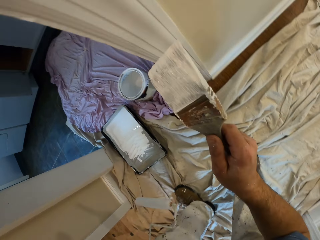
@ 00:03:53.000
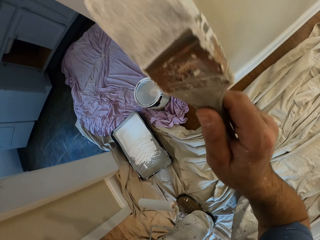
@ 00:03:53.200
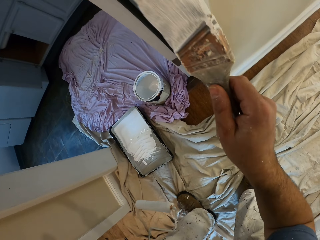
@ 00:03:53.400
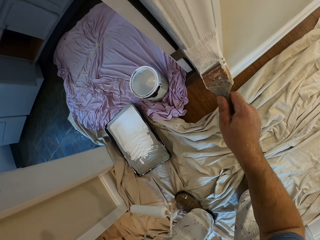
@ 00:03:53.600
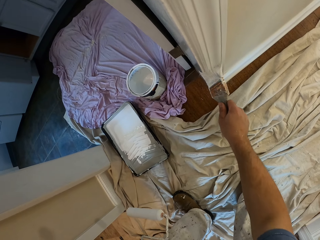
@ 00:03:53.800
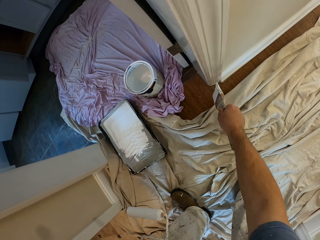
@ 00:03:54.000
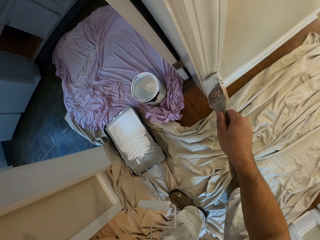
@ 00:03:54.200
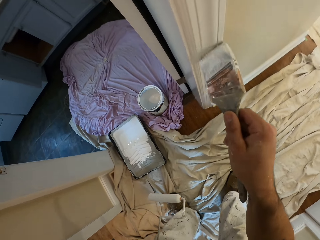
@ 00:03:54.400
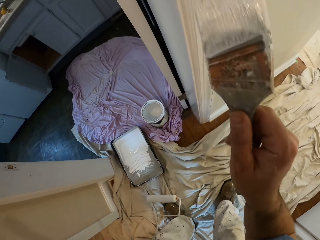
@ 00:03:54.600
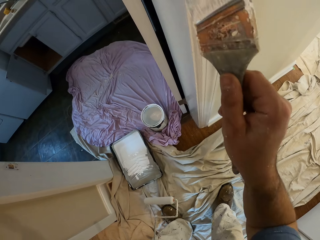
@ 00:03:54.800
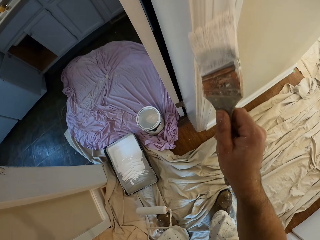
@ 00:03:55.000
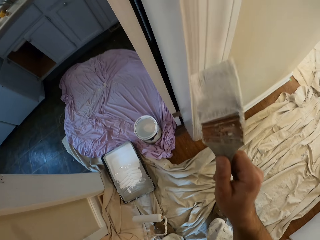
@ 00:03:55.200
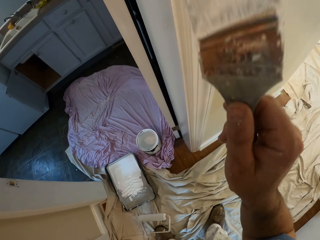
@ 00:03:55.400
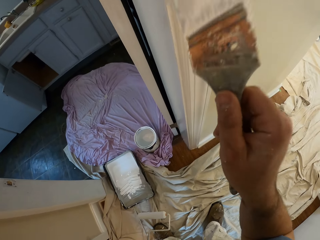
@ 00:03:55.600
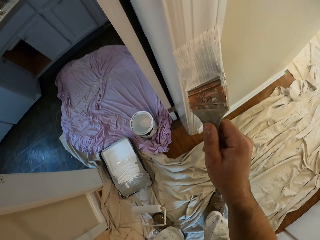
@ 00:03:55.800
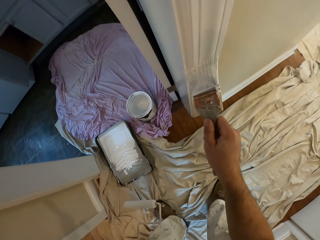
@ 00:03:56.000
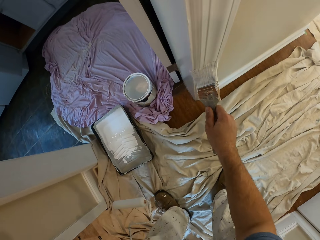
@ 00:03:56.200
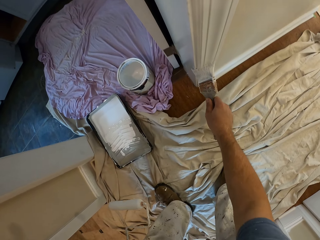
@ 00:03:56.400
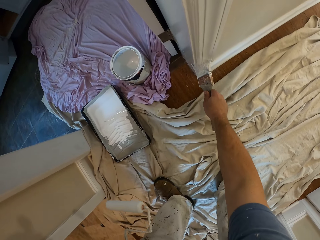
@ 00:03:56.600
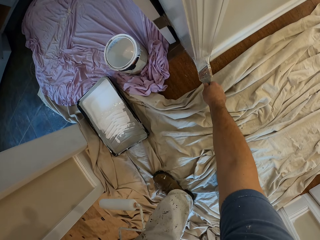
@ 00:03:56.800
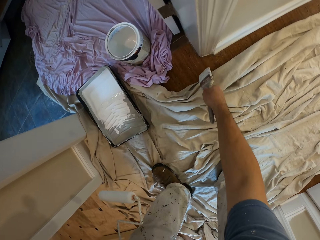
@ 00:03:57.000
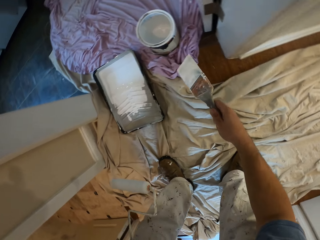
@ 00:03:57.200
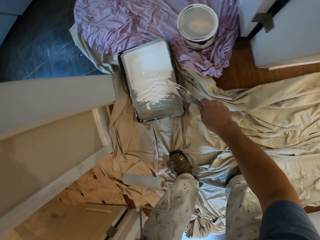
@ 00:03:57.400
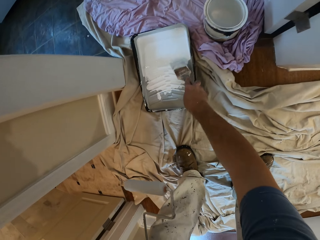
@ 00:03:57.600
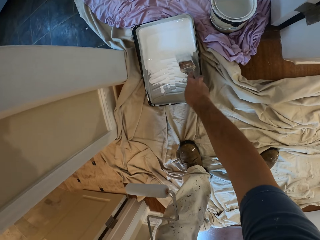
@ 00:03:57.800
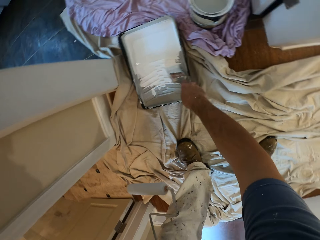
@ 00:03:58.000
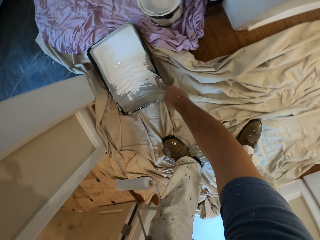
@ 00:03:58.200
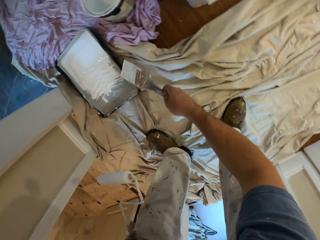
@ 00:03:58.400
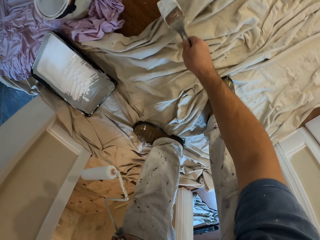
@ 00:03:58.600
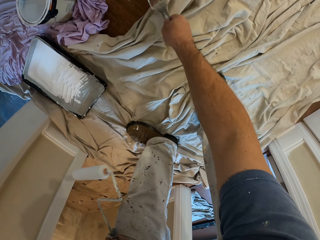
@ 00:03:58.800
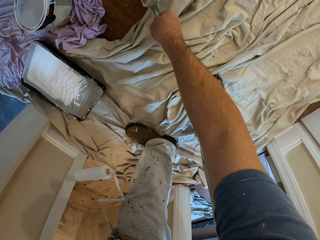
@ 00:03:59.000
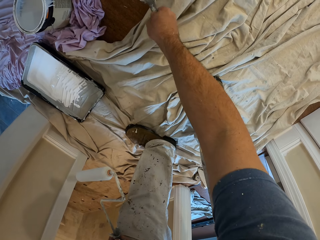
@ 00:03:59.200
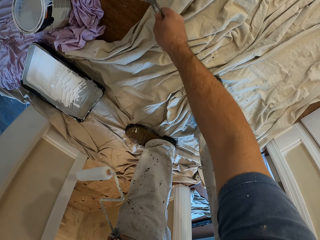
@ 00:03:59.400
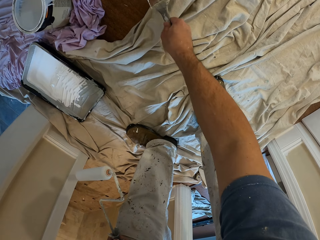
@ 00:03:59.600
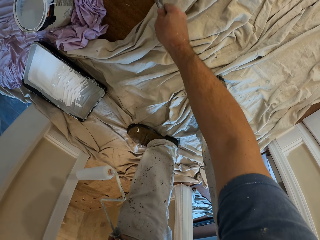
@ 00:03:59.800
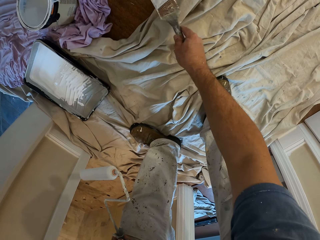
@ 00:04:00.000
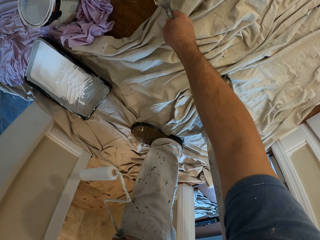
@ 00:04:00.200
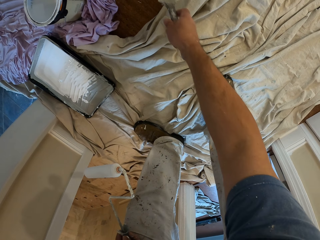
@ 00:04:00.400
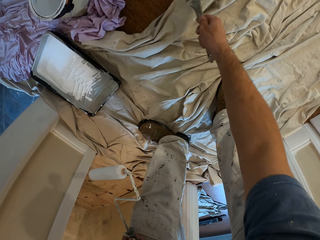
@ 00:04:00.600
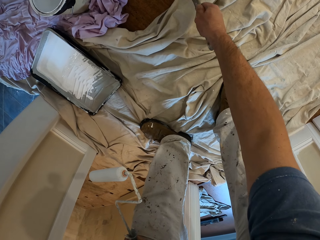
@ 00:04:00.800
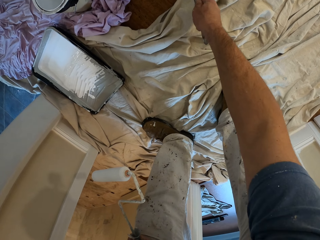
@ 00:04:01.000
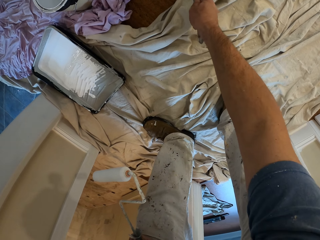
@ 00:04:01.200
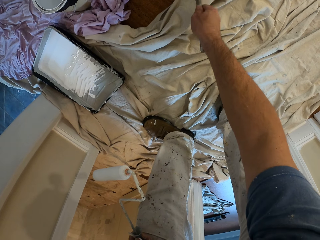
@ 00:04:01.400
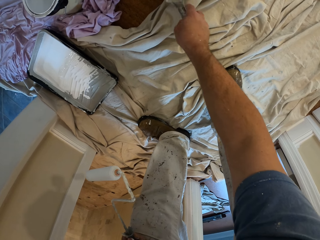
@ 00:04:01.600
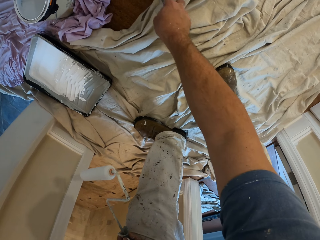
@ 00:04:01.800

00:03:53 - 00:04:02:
The camera wearer dips the paint brush into a paint tray. They wipe the brush in the container. They paint the doorpost with the paint brush.

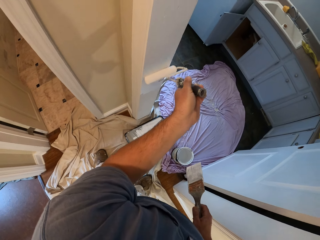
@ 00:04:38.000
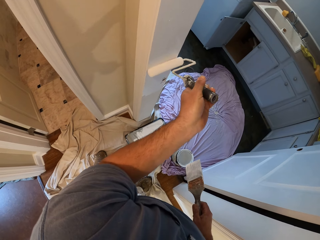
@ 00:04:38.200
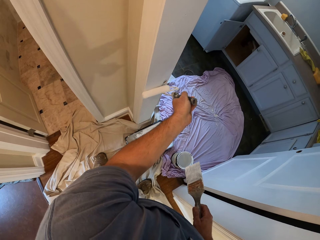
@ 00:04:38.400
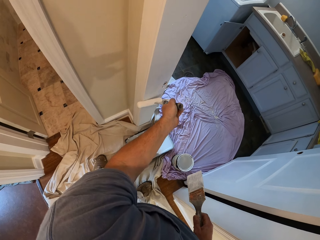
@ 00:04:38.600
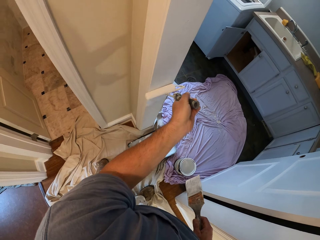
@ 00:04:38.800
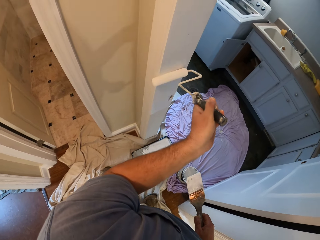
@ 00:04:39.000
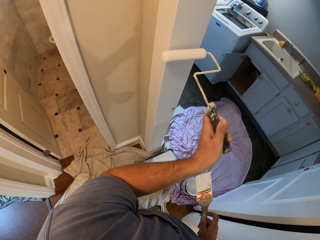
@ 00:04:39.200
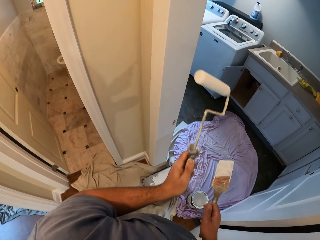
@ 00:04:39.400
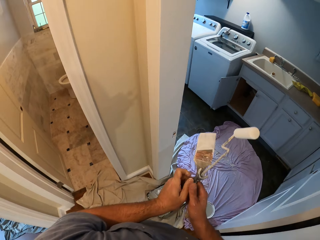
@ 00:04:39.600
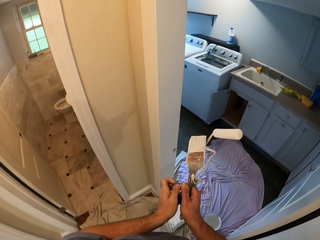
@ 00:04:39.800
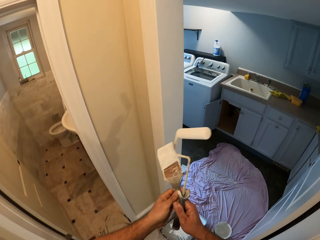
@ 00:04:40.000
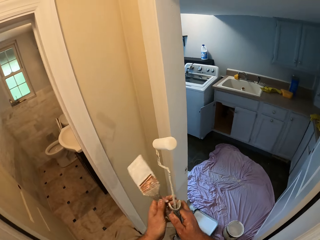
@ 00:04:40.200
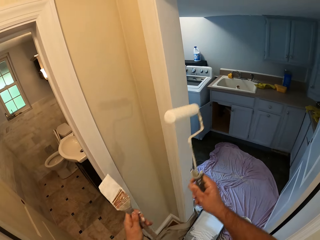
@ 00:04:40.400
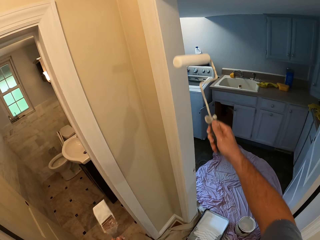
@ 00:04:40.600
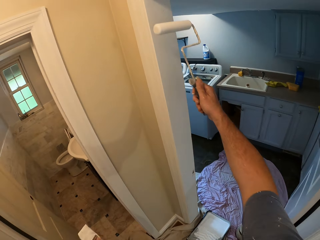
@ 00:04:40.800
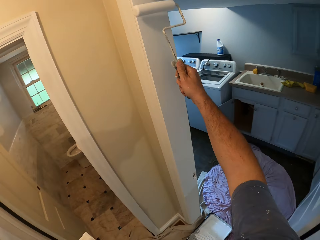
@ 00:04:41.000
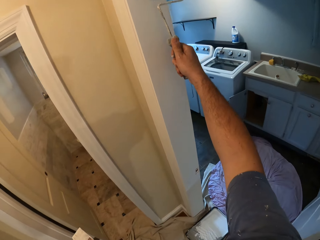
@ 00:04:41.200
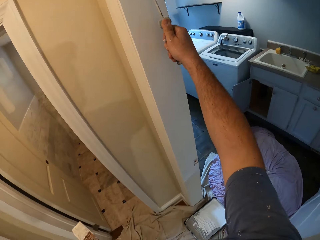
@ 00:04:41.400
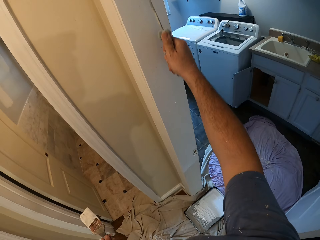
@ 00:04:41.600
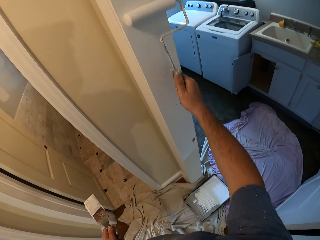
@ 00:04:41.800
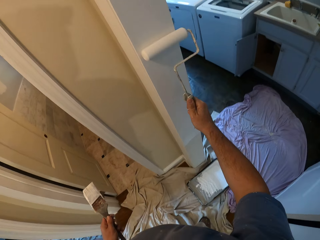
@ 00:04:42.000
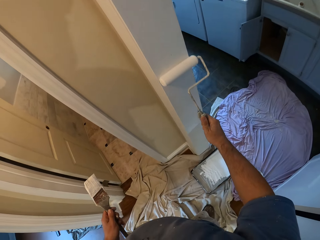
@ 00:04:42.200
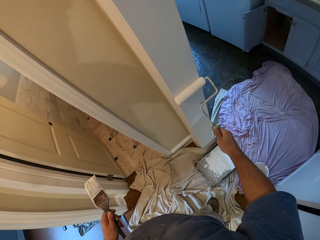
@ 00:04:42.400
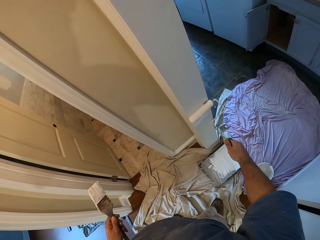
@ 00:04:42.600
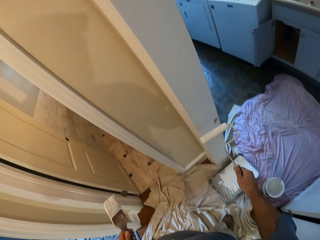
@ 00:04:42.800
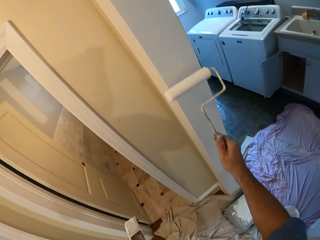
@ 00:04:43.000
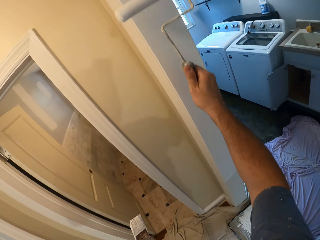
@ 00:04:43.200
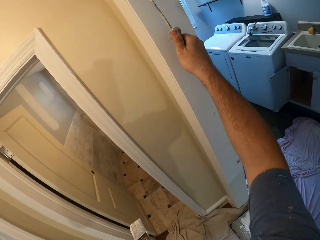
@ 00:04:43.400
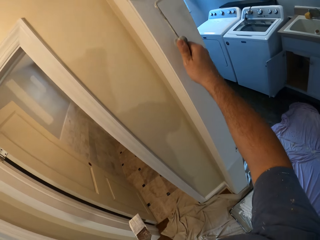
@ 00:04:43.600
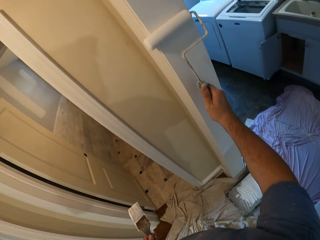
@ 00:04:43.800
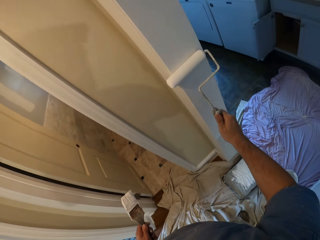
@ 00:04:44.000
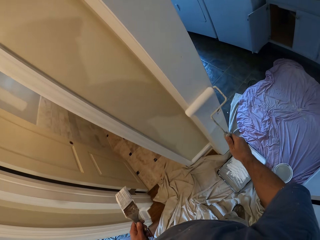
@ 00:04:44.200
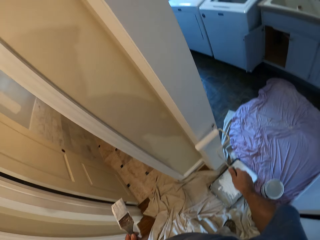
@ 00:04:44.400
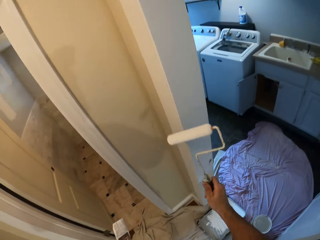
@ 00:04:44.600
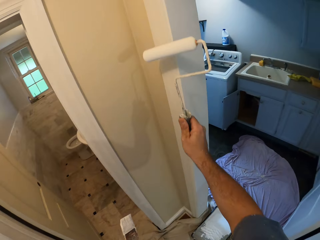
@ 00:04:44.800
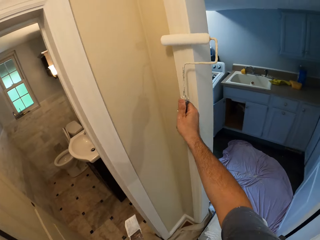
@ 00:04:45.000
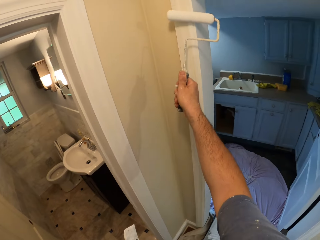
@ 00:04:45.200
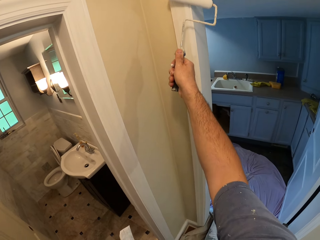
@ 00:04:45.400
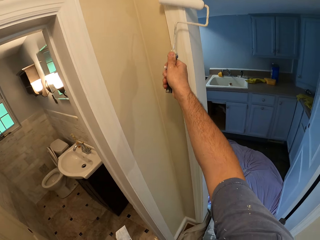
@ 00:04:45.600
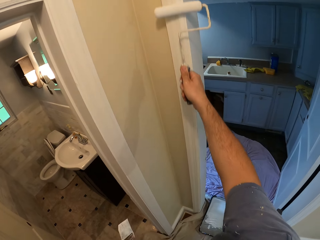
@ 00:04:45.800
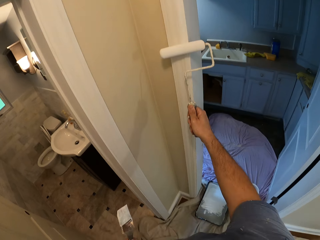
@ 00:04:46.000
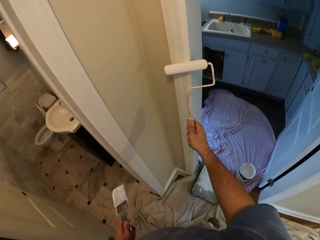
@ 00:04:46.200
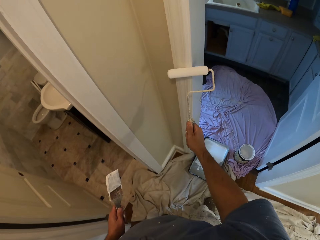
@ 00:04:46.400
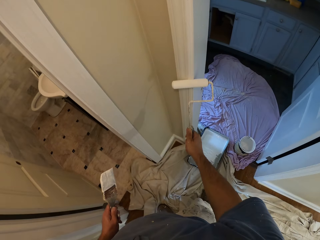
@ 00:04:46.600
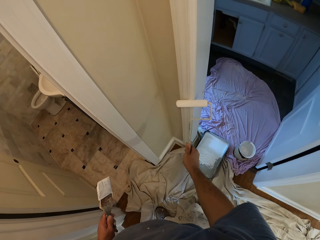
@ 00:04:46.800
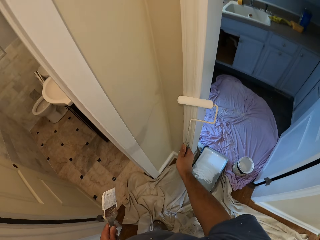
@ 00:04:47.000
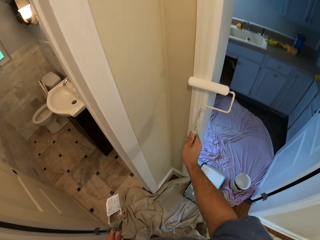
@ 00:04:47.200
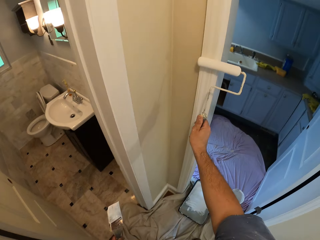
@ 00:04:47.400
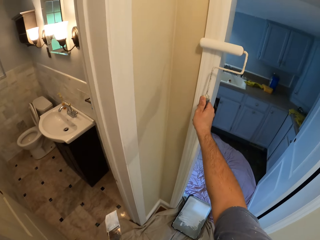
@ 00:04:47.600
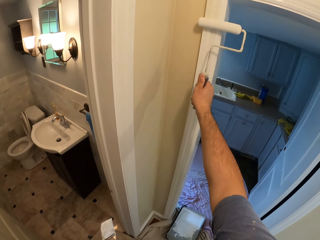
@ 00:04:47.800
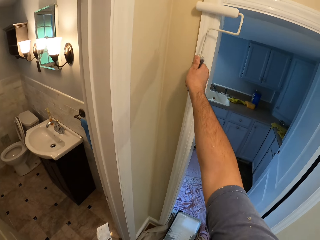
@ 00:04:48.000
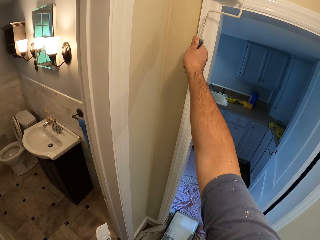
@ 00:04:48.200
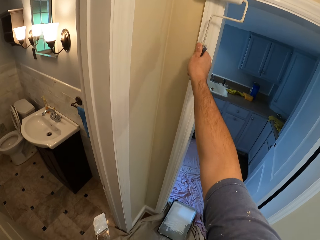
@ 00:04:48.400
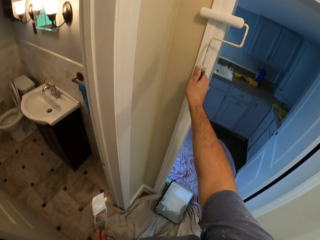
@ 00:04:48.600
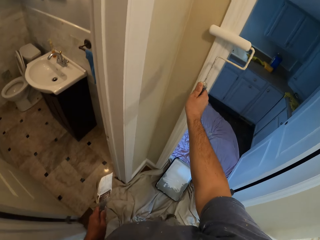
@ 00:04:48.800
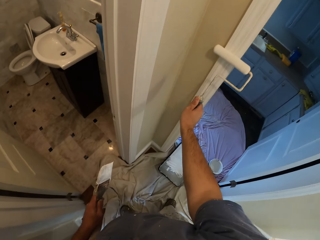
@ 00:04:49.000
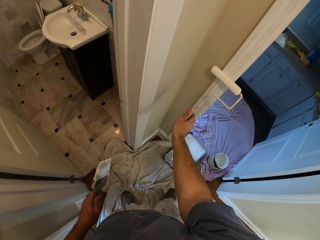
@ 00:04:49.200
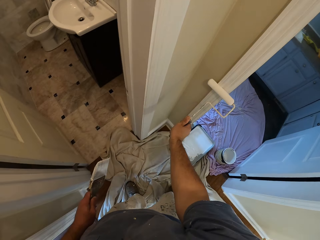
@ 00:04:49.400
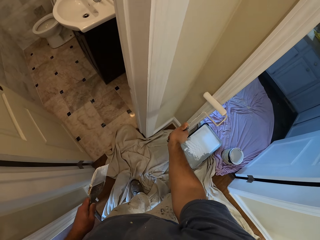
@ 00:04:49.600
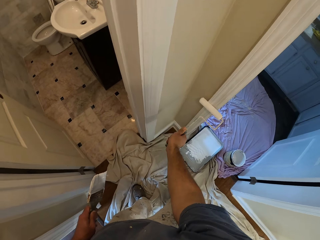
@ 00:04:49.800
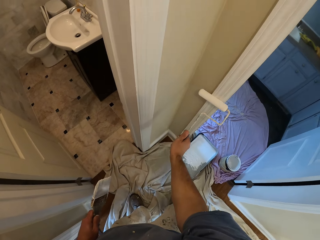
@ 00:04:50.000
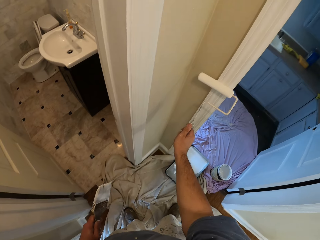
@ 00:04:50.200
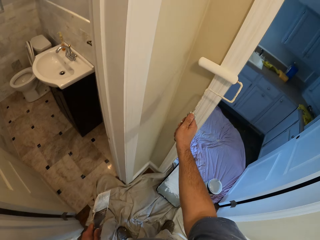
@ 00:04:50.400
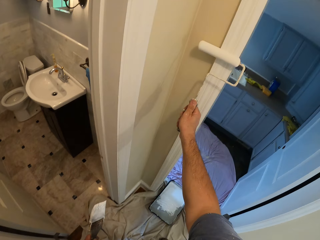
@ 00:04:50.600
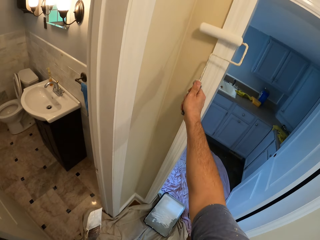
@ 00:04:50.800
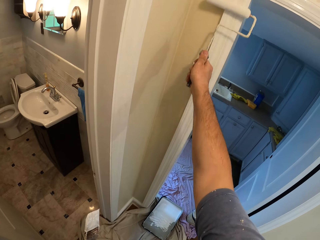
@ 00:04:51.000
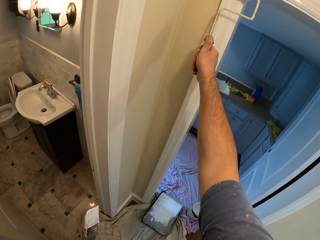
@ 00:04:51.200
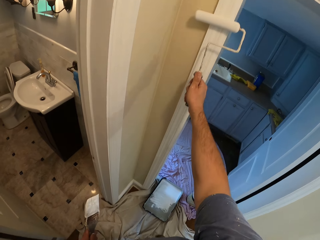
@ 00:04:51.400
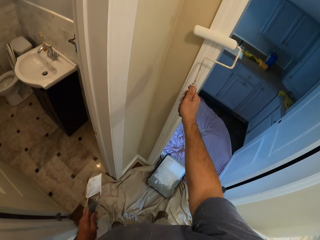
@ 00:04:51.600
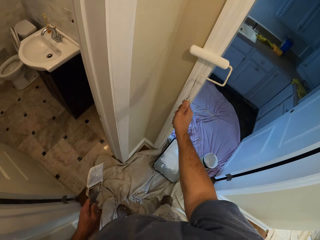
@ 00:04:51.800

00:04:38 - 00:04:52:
The camera wearer changes the roller brush to the other hand. They paint the door frame.
